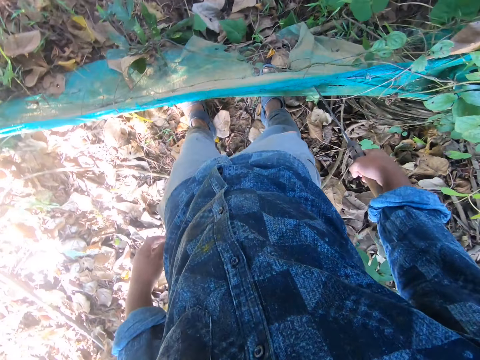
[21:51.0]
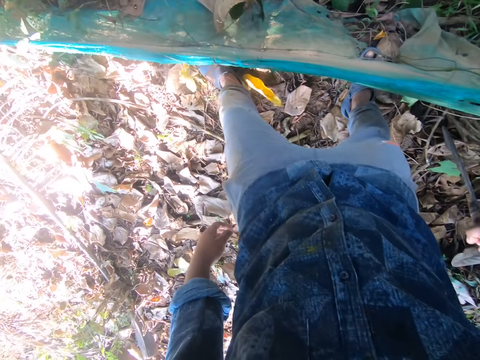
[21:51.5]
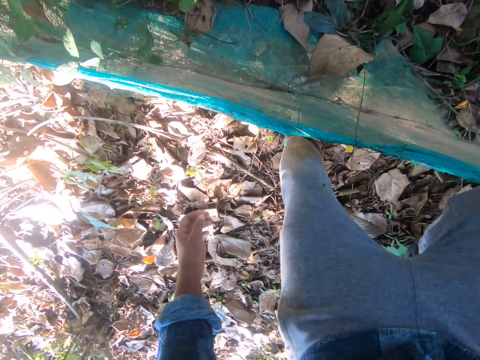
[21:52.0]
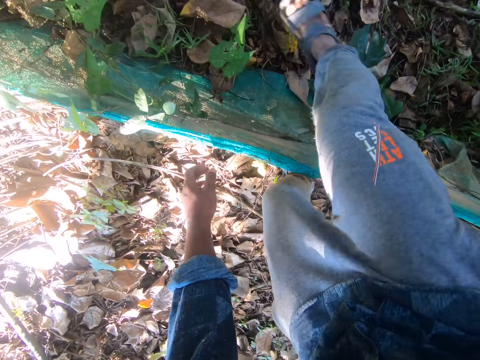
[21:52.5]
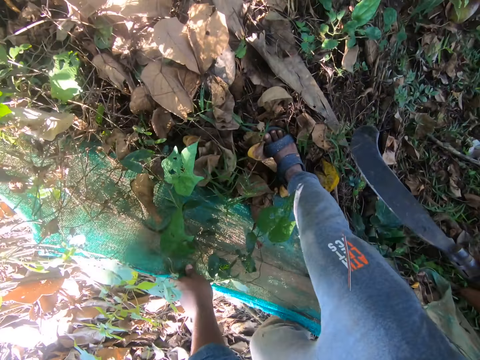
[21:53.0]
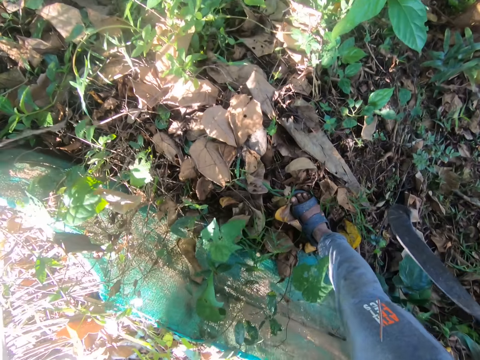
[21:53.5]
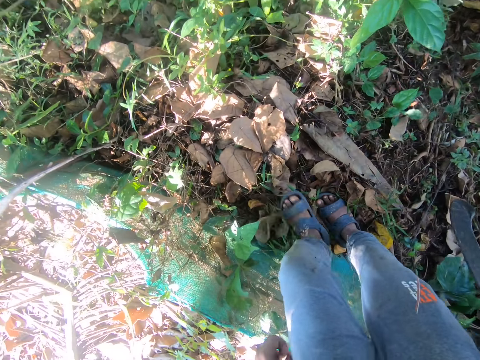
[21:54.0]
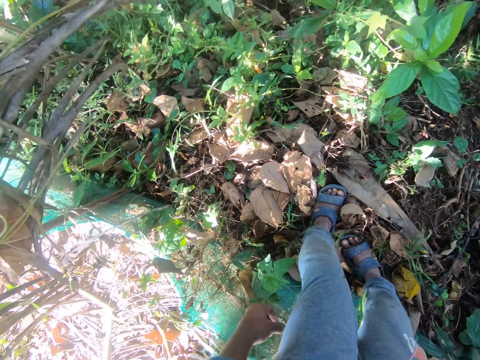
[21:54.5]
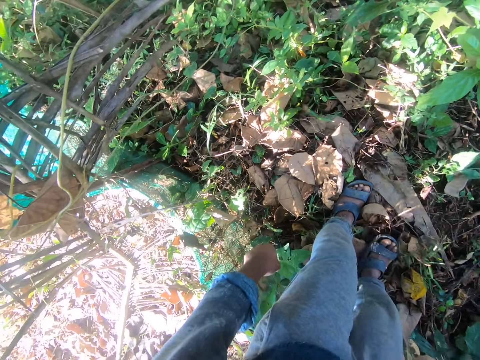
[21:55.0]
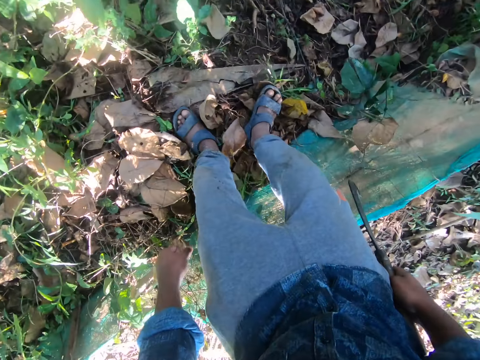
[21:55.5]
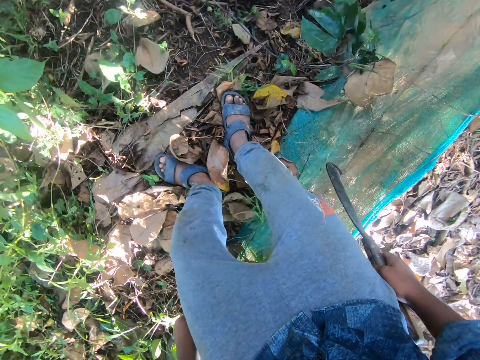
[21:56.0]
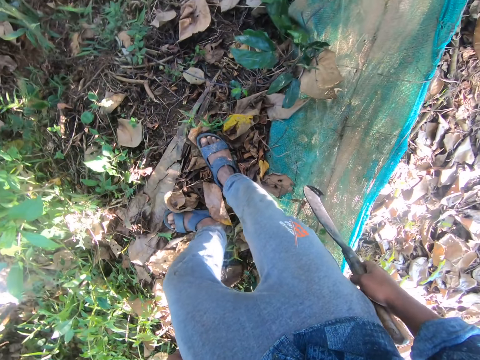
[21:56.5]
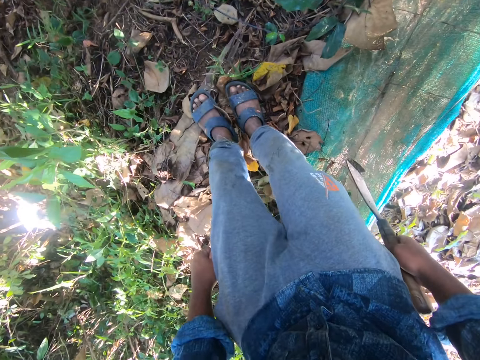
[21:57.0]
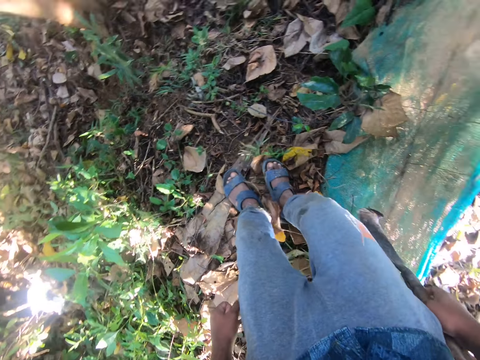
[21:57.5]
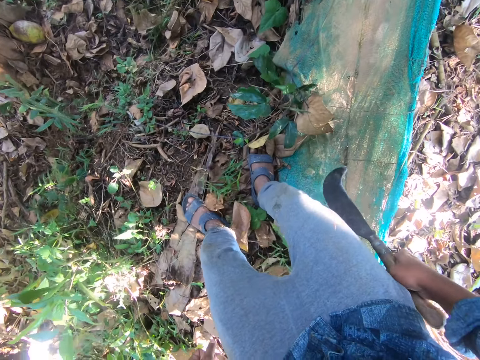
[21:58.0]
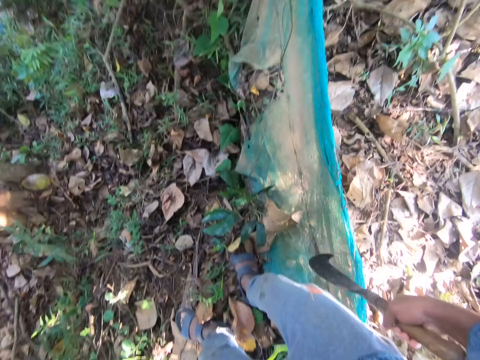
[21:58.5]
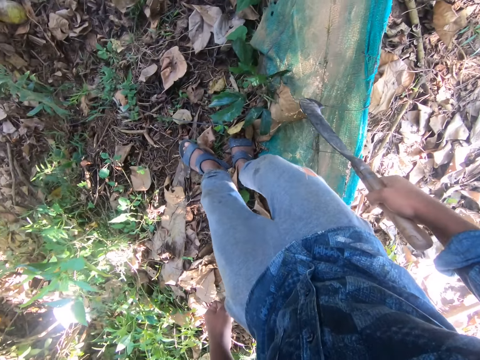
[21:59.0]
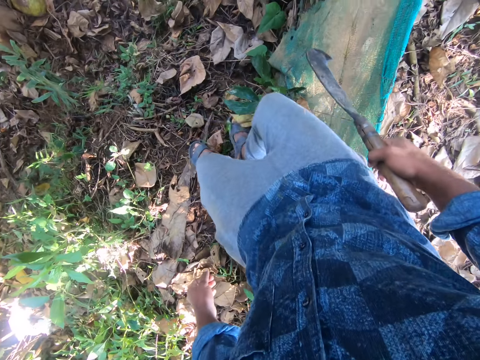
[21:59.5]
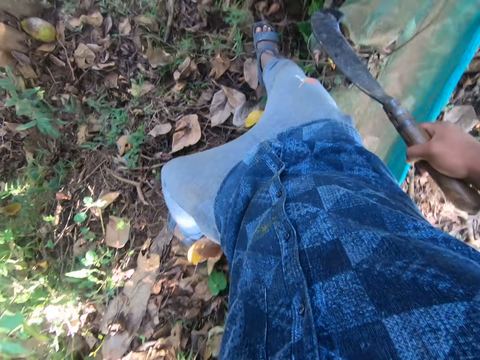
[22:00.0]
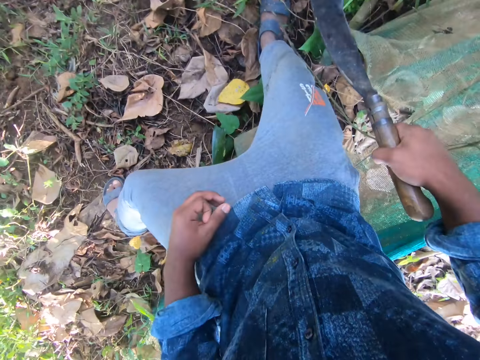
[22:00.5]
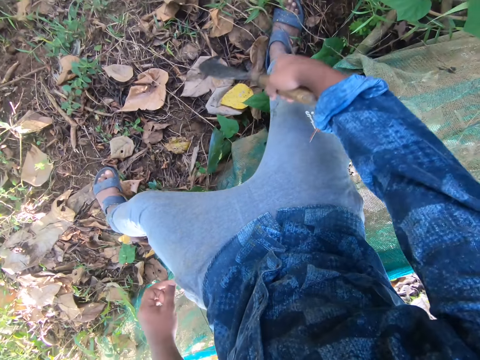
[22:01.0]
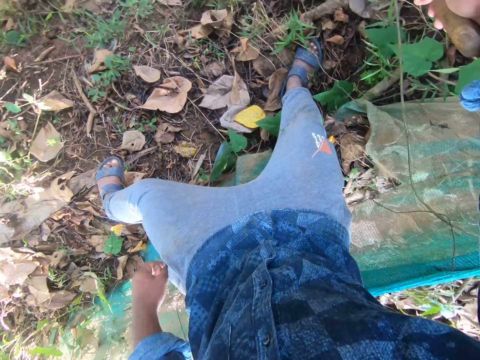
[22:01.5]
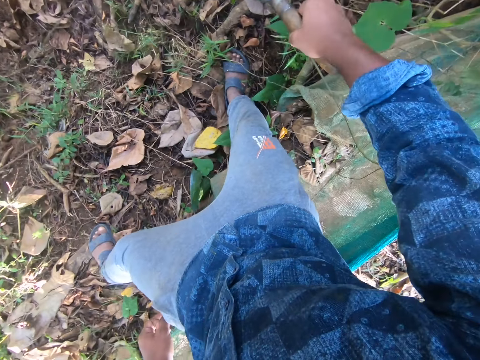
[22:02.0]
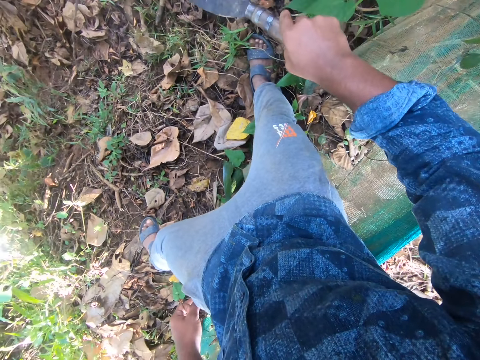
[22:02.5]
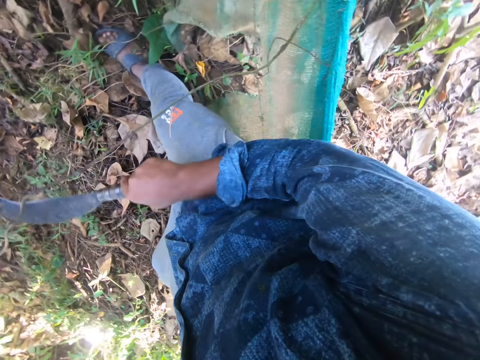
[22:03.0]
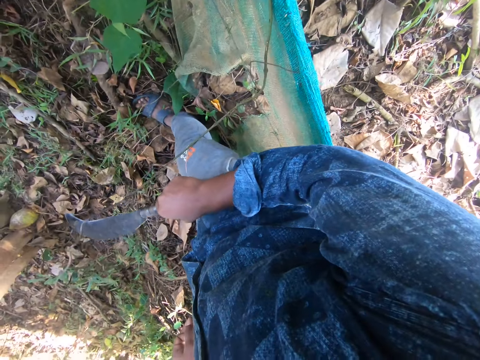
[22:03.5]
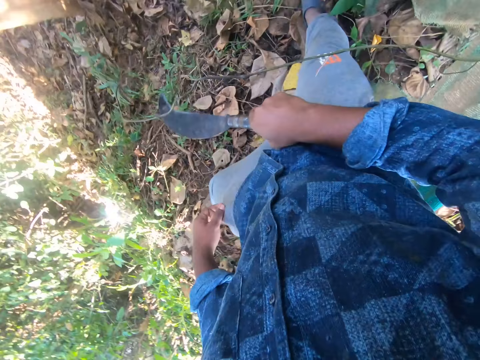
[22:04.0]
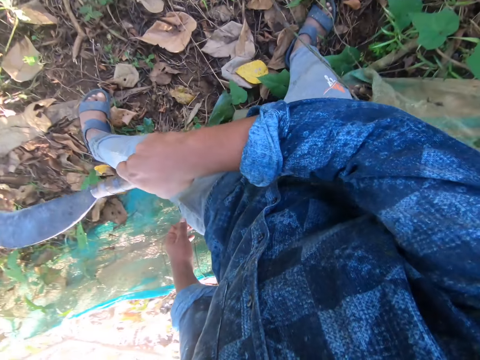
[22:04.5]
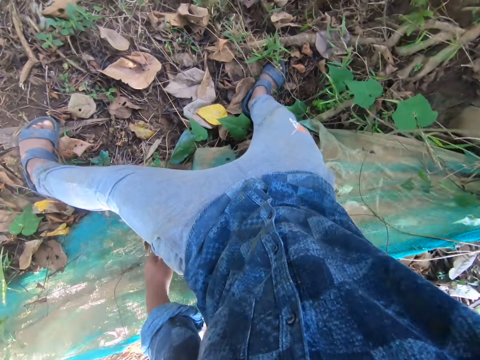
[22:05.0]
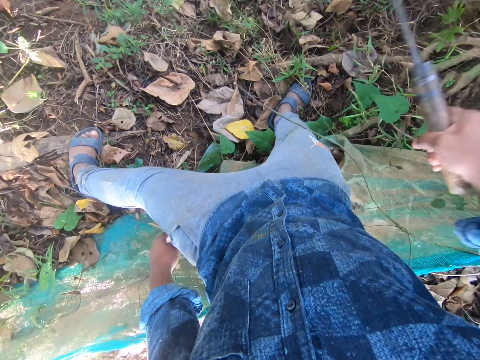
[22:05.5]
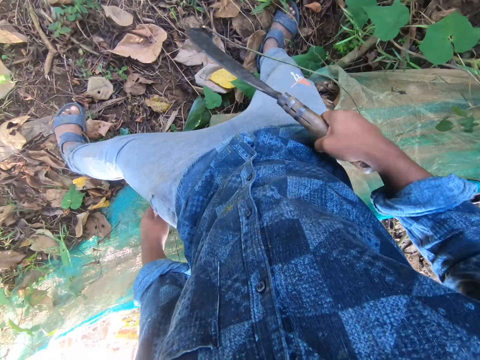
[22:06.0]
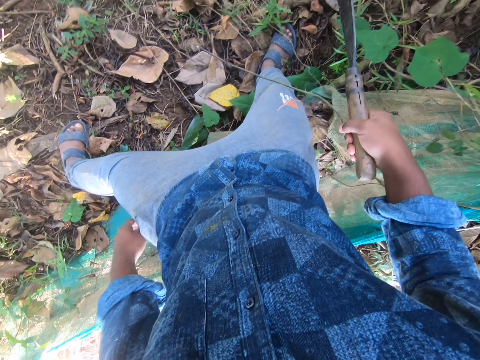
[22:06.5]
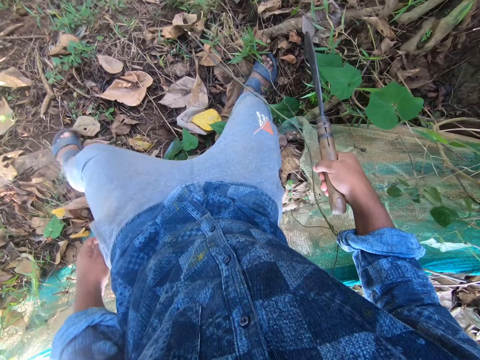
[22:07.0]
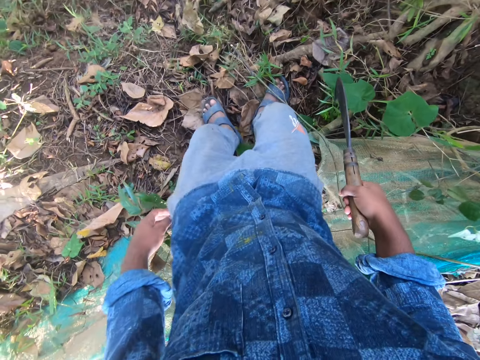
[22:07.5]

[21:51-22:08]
The camera wearer crosses the fence. He walks around, touches a net, and looks around. He walks around. He cuts a stick with the sickle in his right hand. He looks around. He cuts the stick with the sickle in his right hand again.

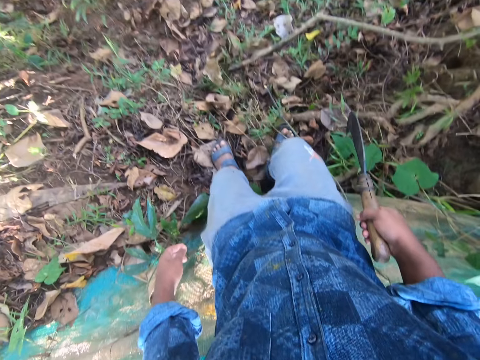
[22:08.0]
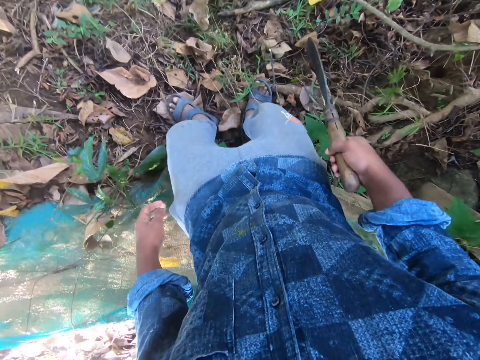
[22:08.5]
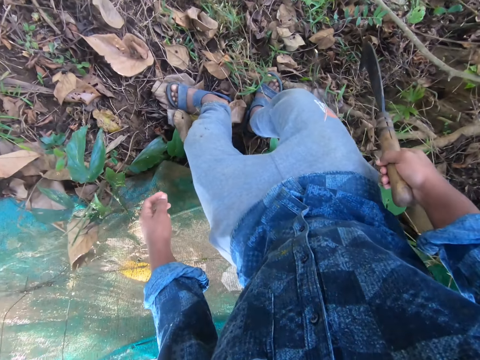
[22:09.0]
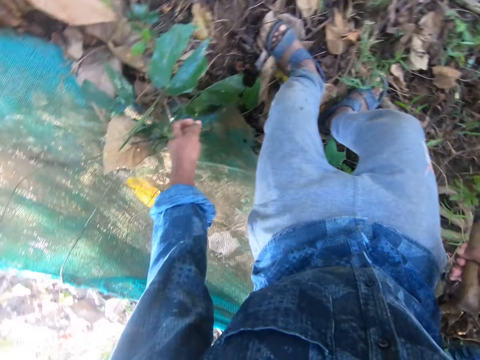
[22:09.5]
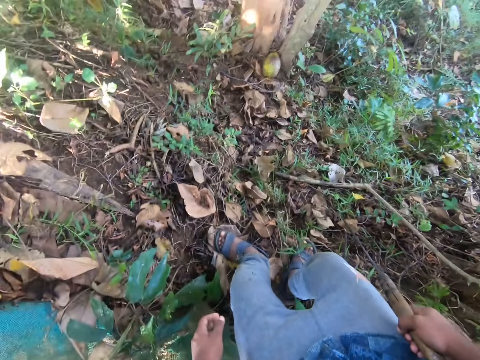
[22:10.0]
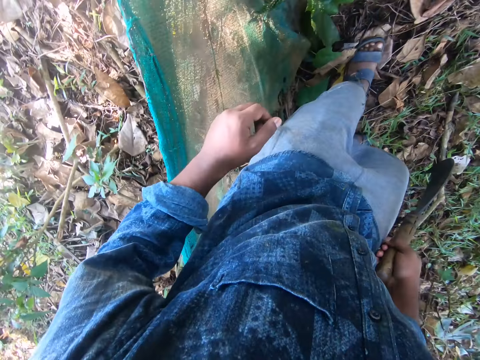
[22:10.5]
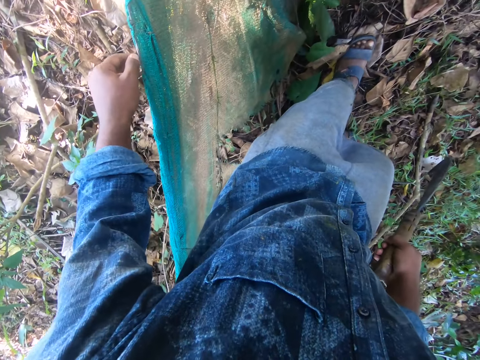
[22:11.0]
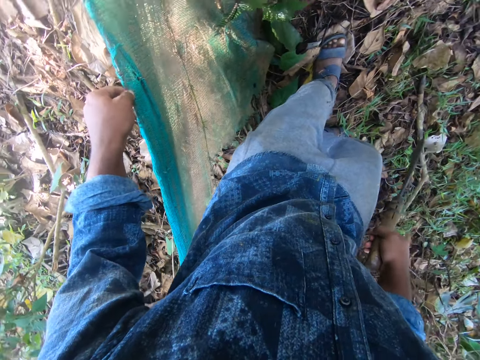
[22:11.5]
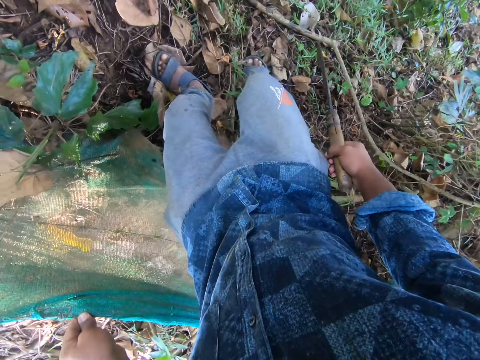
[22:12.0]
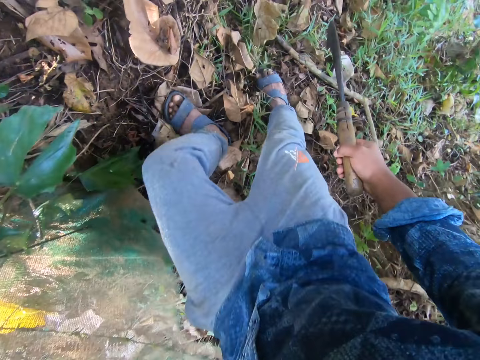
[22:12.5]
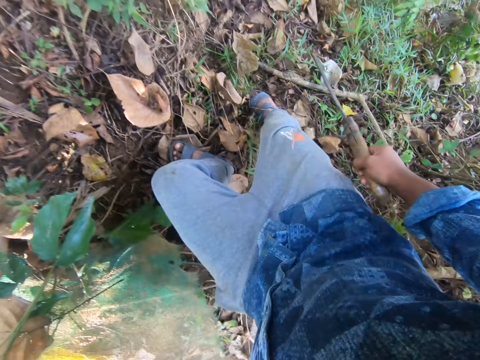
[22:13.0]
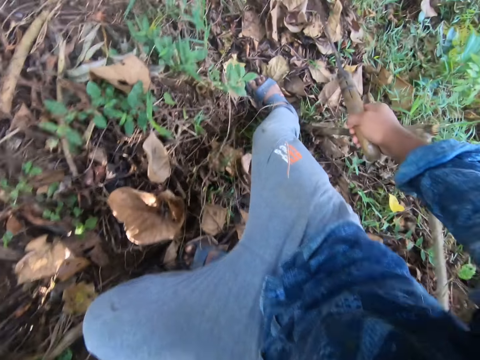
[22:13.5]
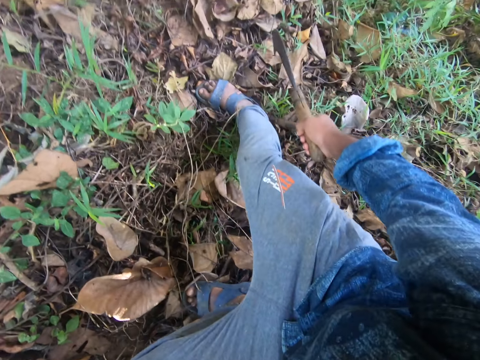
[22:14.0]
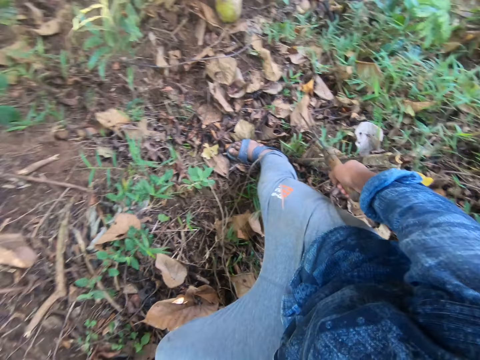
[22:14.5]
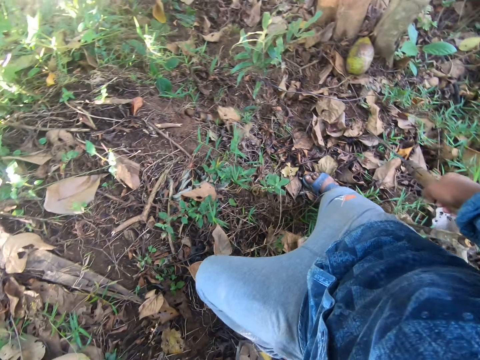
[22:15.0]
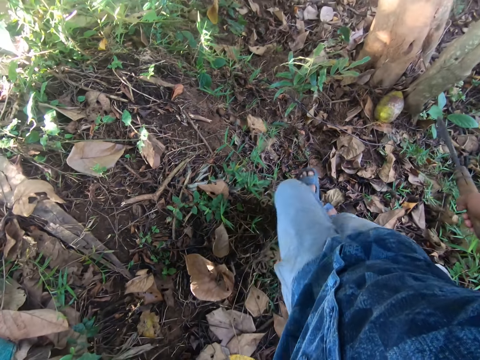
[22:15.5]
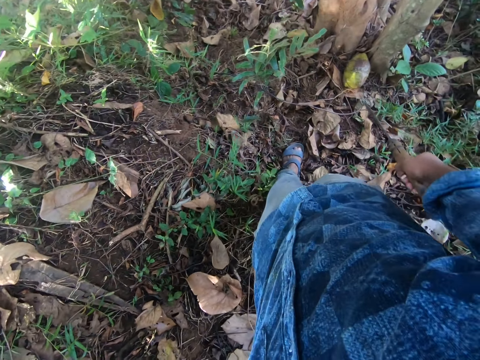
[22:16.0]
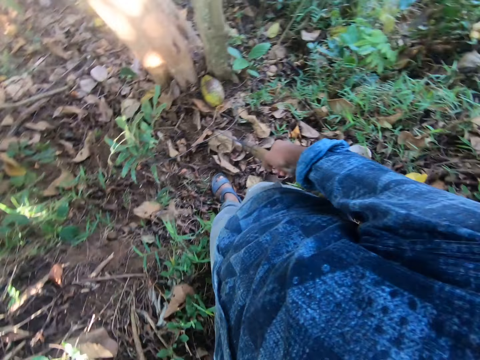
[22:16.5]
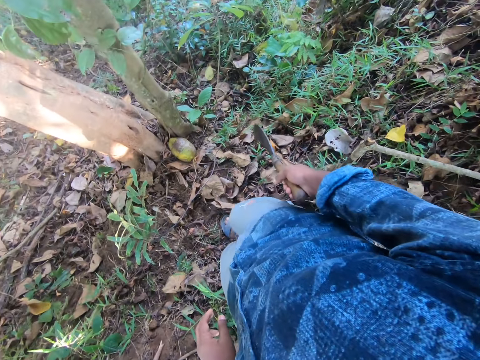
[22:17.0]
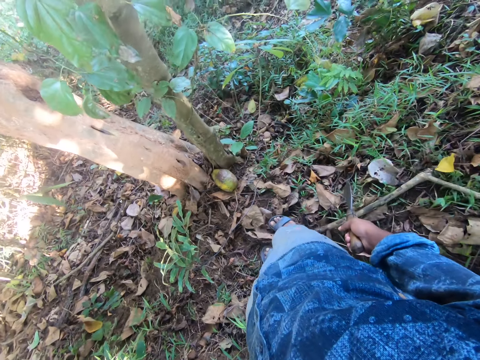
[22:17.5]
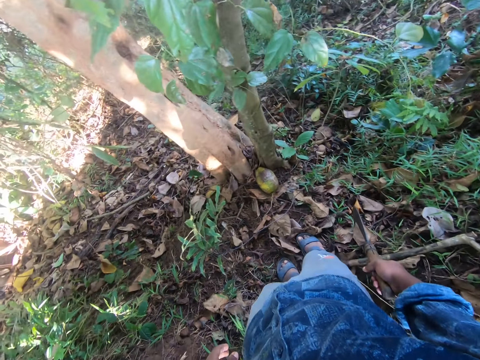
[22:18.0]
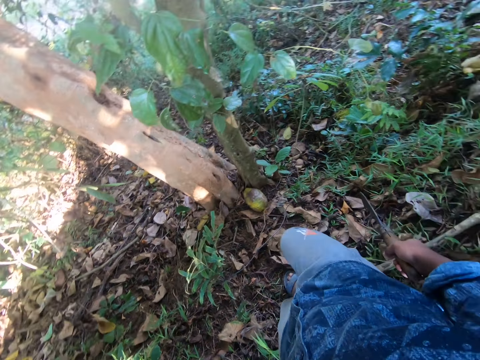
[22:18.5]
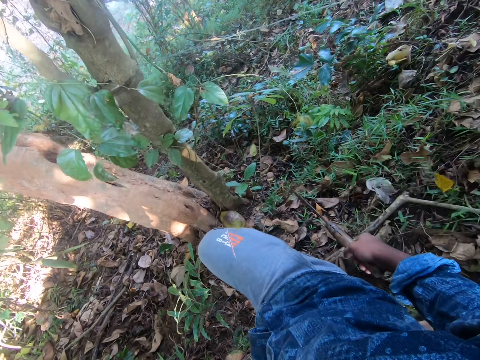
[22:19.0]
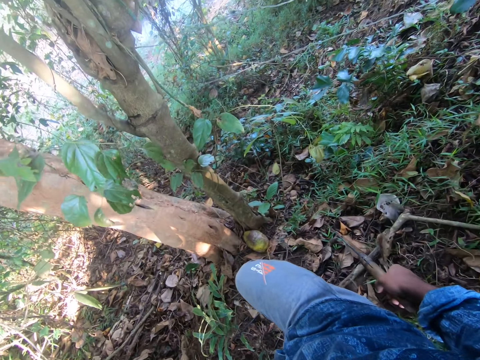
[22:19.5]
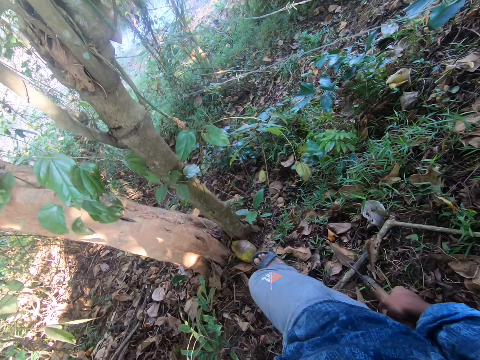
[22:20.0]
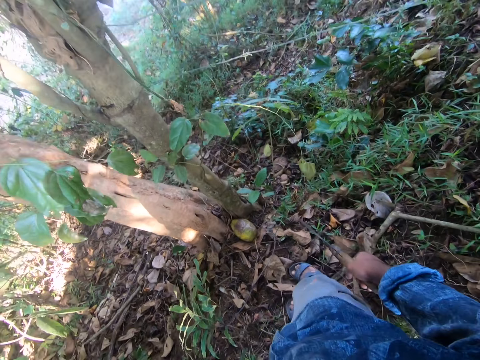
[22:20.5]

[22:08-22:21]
The camera wearer looks around. He holds the fence with his left hand. He touches a net. He looks around and walks around. He looks around.
